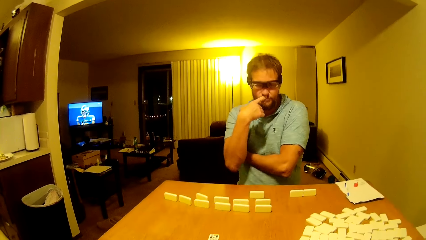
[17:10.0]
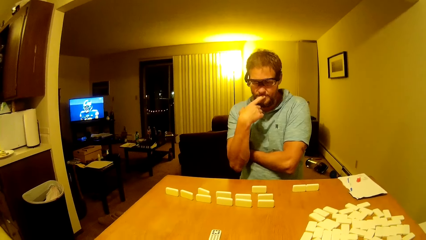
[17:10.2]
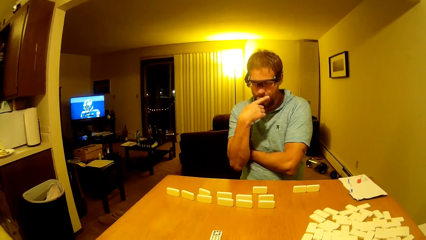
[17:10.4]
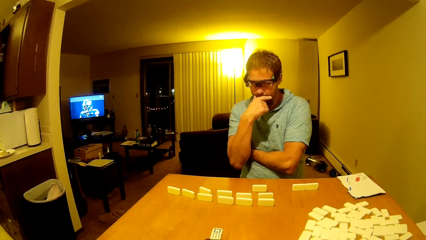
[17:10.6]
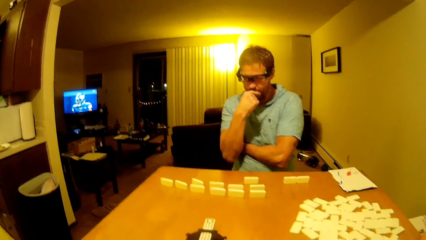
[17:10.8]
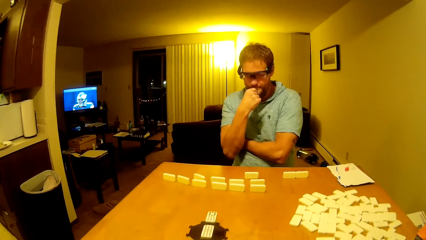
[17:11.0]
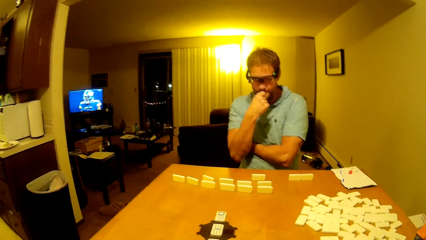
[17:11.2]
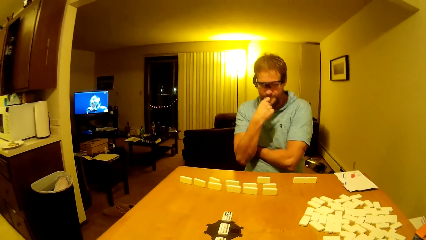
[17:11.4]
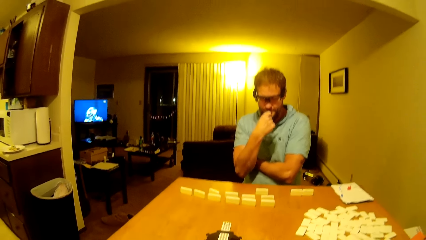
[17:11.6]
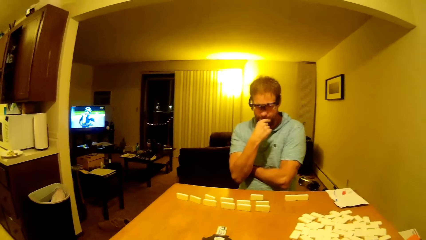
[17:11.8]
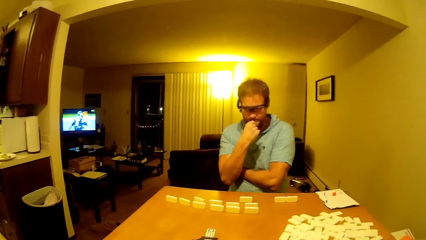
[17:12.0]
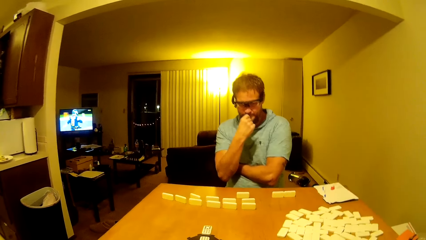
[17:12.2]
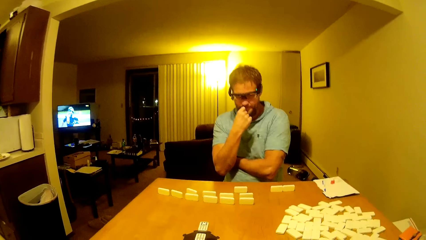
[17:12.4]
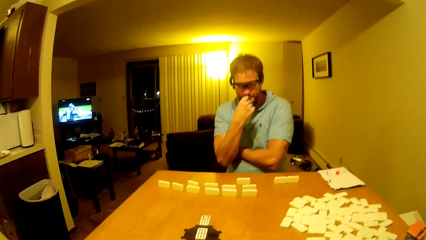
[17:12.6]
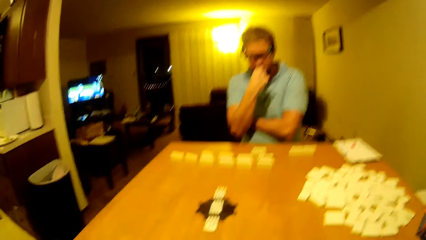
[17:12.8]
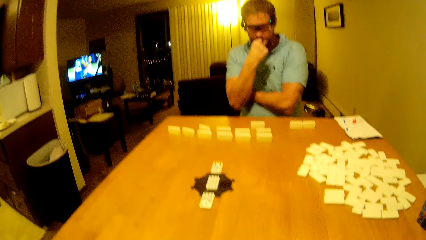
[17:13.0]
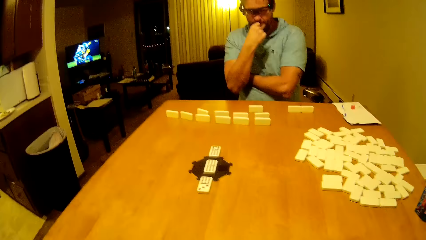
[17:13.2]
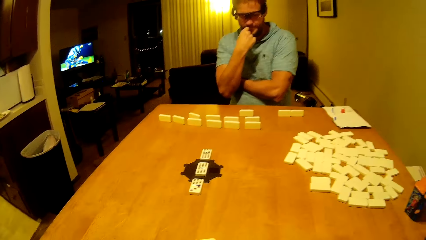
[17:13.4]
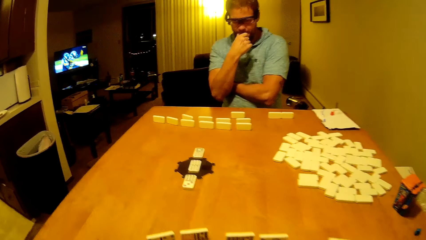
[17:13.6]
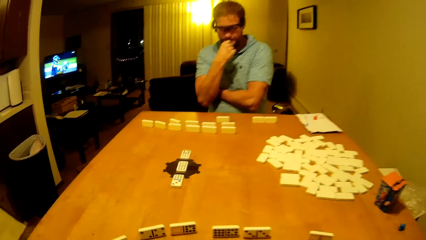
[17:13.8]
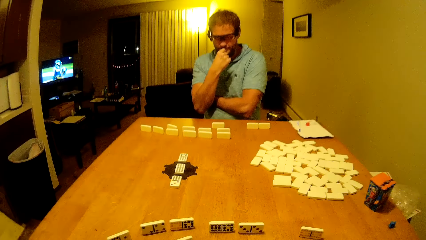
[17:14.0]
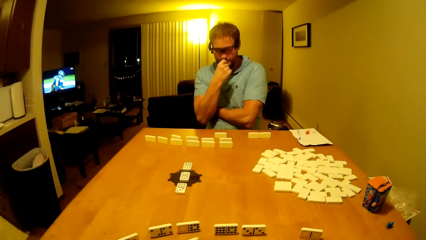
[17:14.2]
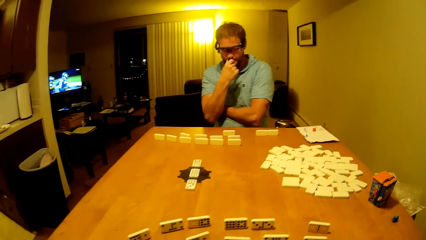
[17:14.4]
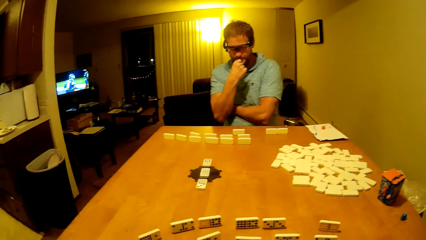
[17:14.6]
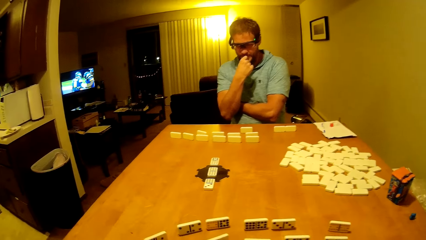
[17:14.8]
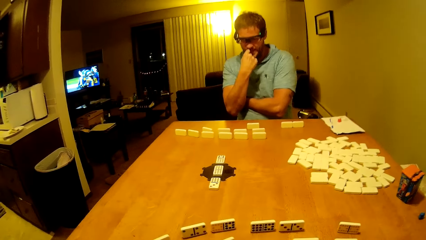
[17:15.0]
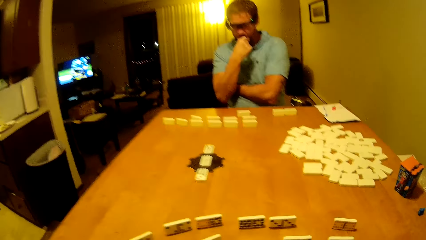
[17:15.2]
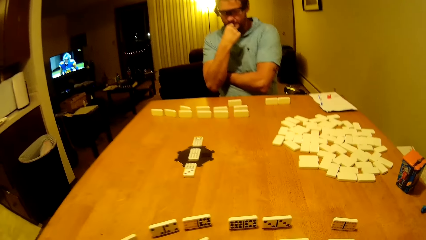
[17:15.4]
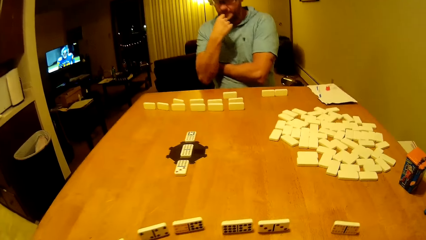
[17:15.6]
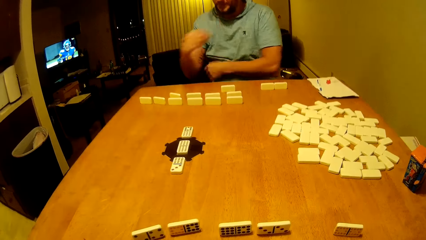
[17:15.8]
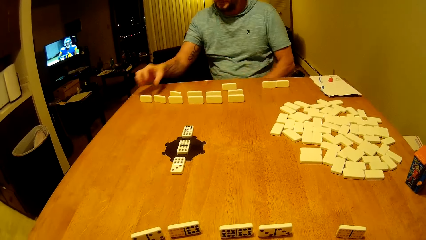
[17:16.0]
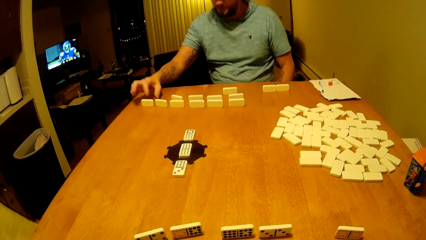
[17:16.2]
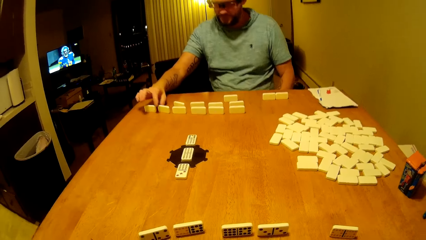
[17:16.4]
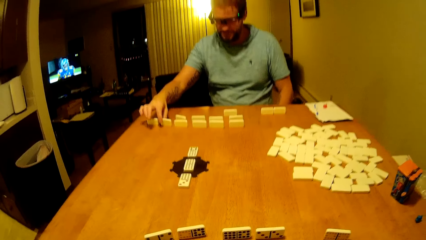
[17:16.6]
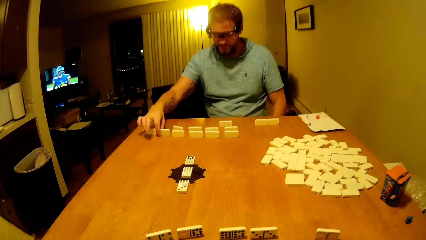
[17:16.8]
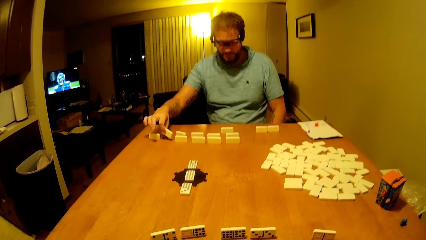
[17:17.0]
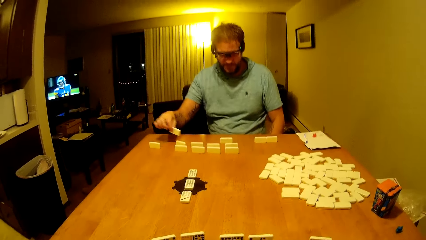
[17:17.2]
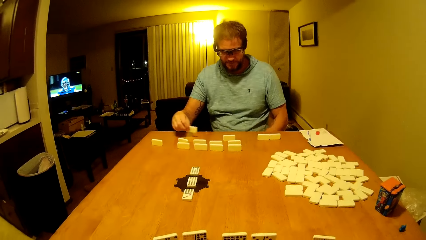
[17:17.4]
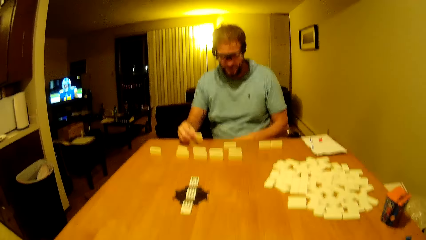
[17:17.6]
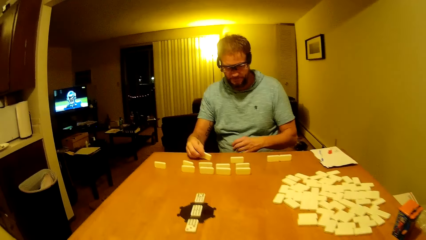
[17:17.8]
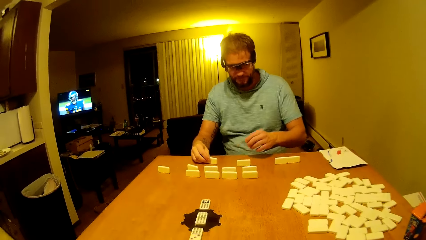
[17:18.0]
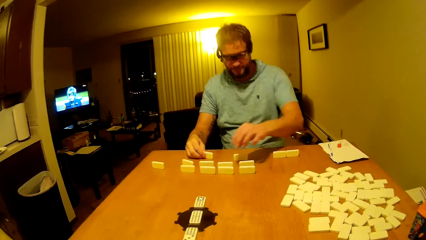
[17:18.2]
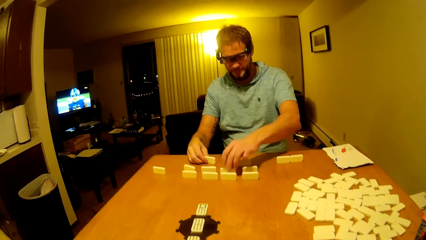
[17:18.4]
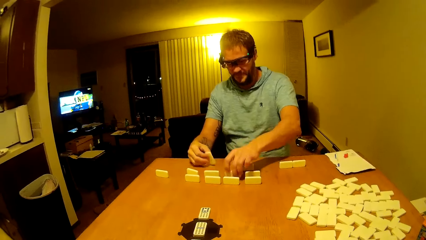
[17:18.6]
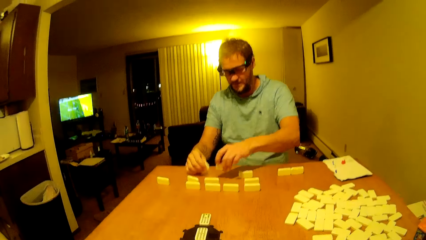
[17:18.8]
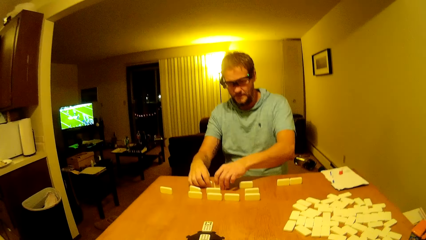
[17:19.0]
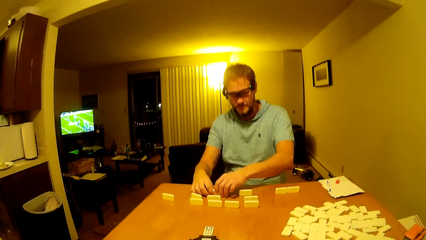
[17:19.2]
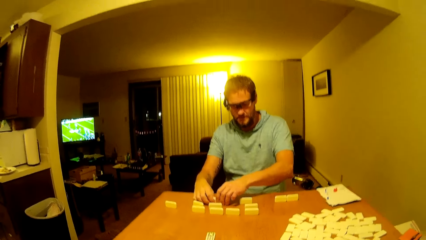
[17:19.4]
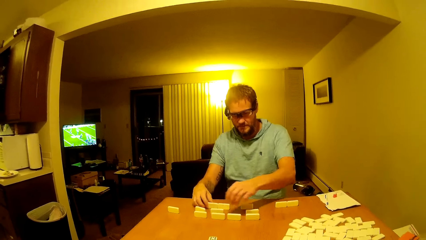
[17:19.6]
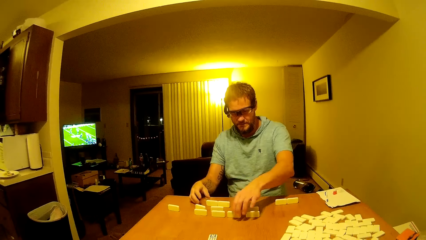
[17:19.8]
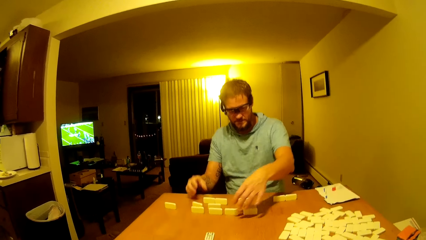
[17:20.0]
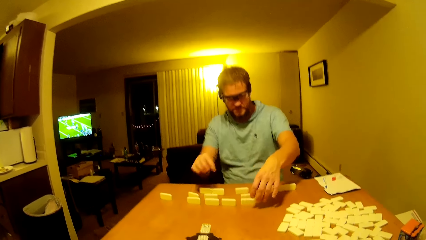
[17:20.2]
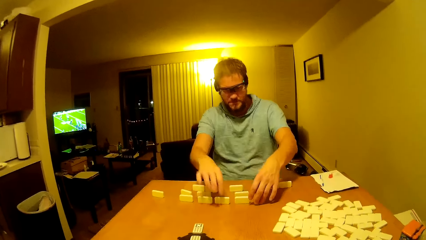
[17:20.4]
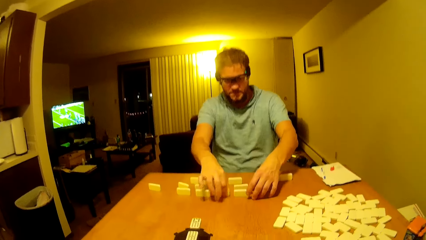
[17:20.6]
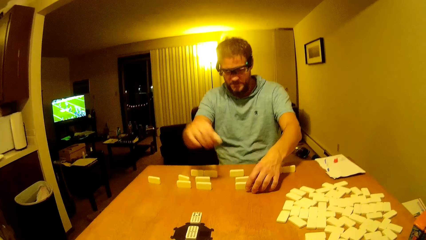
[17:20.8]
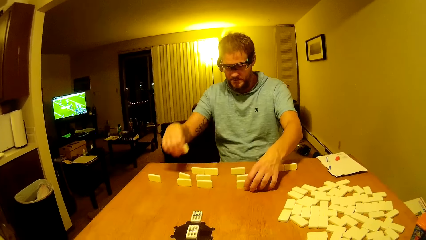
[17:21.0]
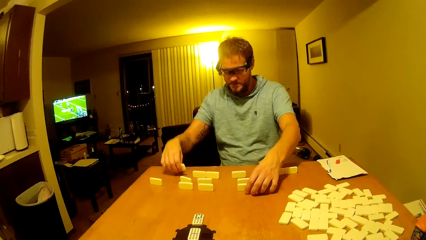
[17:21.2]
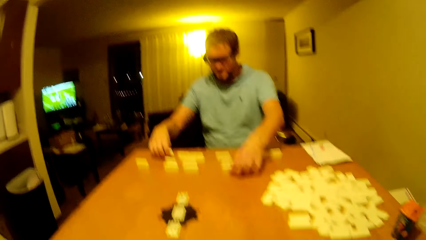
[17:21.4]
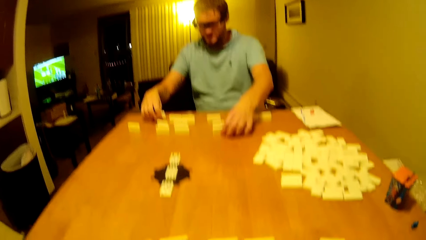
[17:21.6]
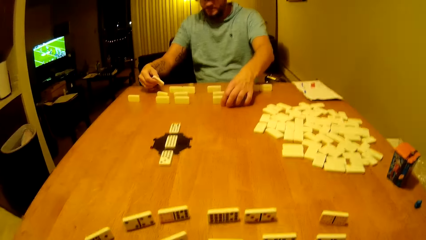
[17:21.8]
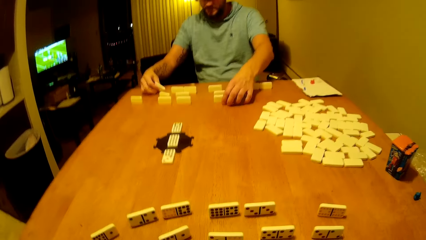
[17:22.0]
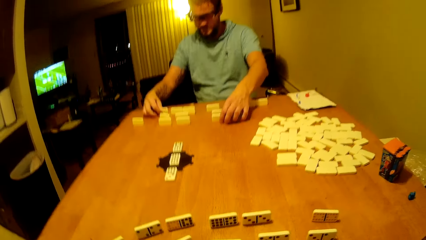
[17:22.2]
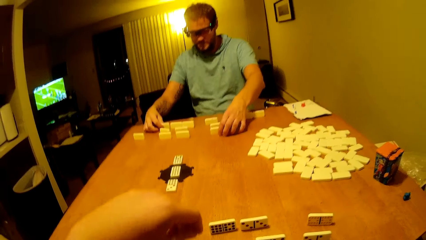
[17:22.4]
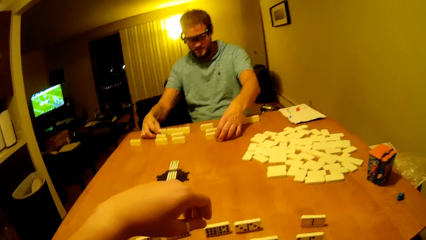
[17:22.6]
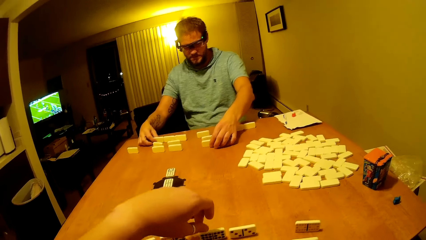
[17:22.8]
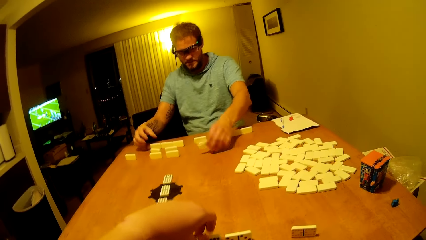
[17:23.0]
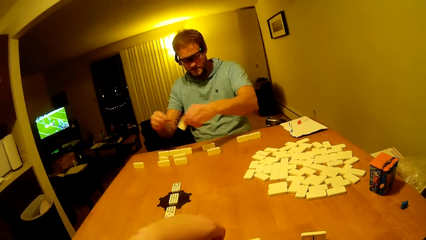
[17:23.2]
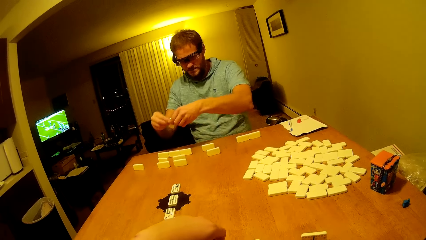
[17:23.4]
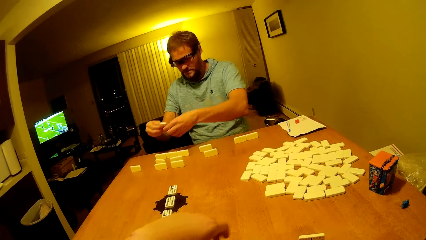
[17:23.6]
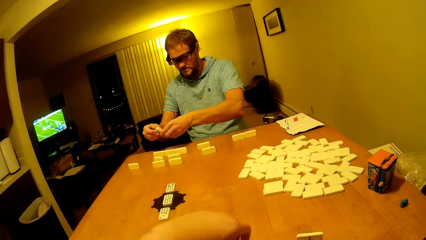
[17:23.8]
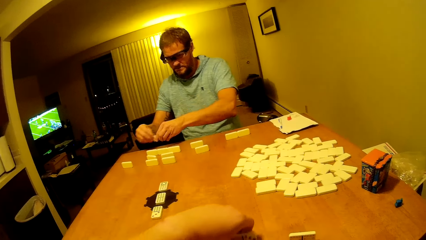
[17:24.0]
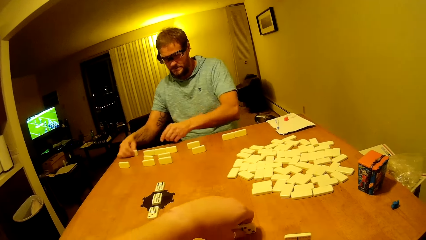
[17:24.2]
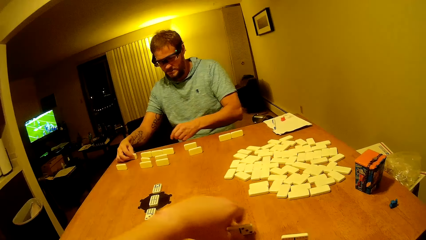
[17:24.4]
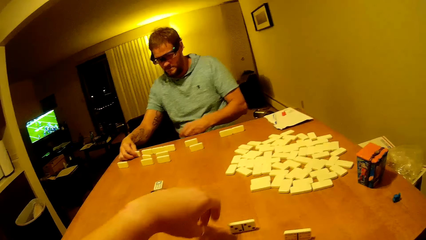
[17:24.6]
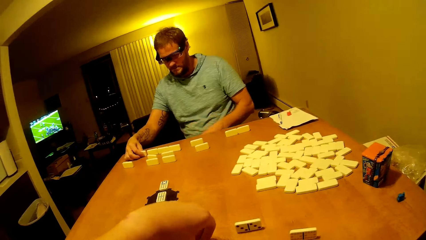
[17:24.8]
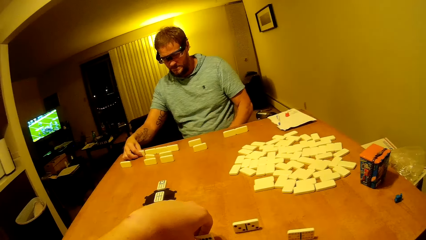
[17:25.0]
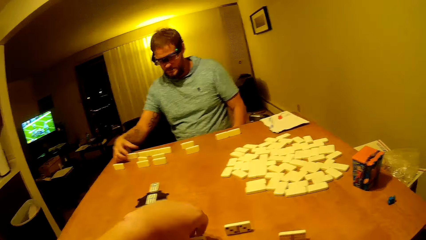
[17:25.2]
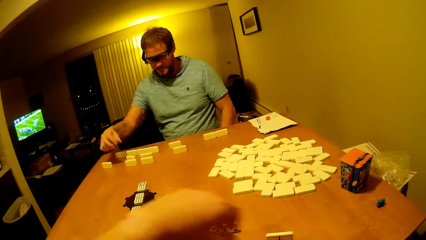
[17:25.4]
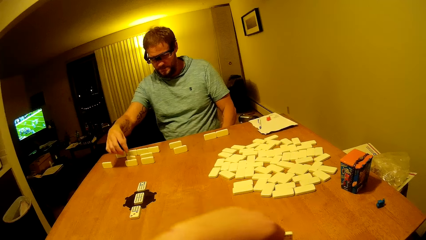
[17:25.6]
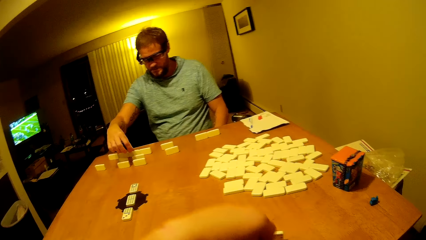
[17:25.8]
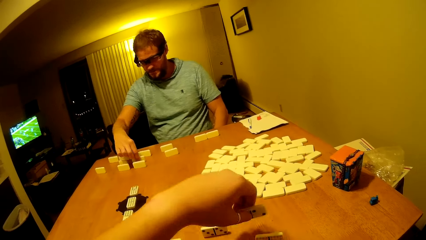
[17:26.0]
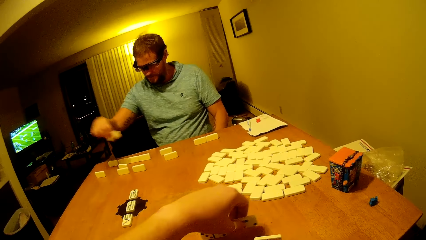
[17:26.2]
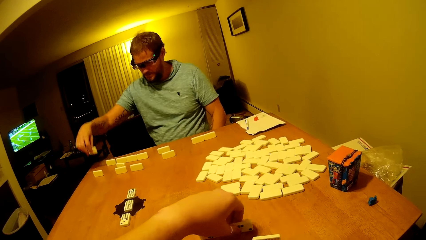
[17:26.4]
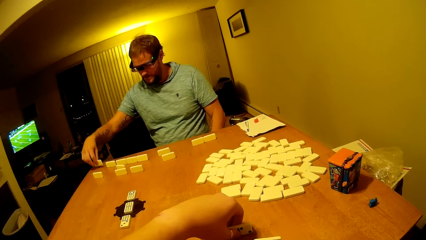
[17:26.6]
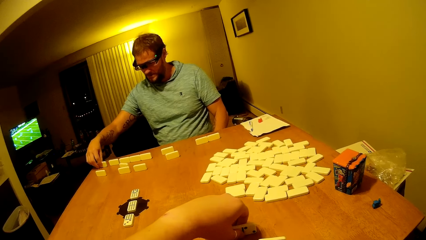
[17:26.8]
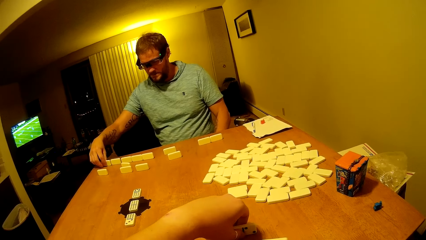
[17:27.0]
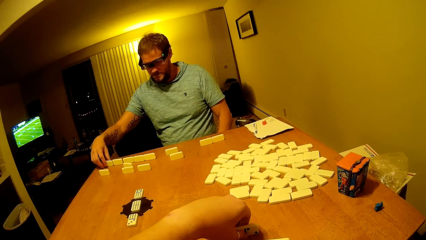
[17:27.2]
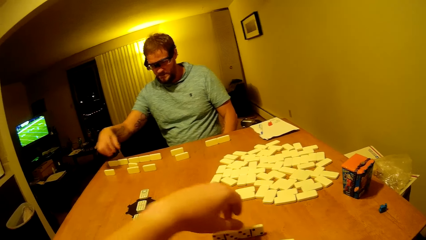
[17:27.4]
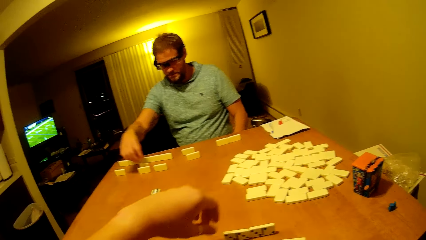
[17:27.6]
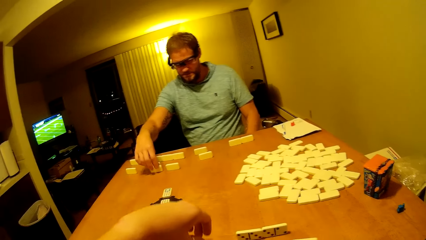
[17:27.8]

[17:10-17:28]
A man picks up the pai gow tile on the table. The man places the pai gow tile on the table. The man arranges the dice up. The man picks up the pai gow tile on the table. The man places the pai gow tiles on the table. The man picks up the pai gow tile on the table. The man places the pai gow tile on the table. The man picks up the pai gow tile on the table. The camera wearer picks up the pai gow tile on the table. The man places the pai gow tile on the table. The camera wearer places the pai gow tile on the table.
